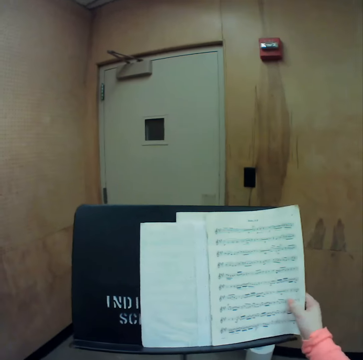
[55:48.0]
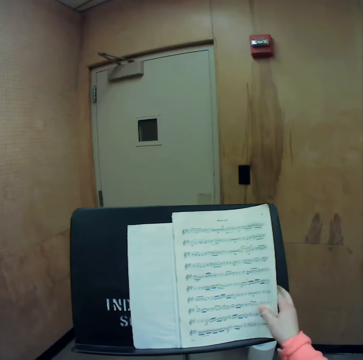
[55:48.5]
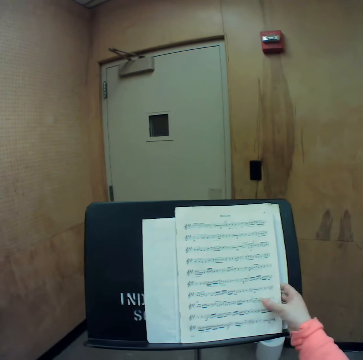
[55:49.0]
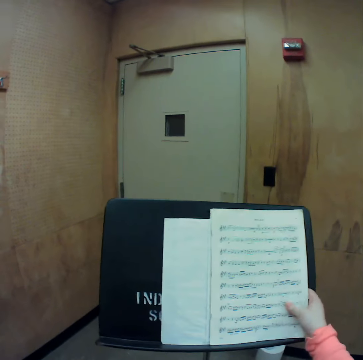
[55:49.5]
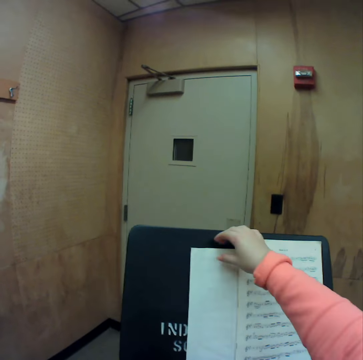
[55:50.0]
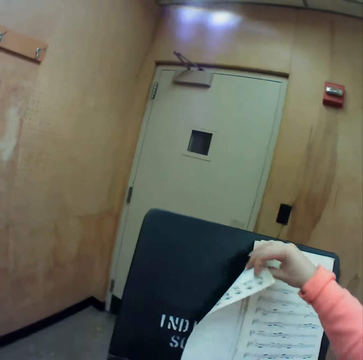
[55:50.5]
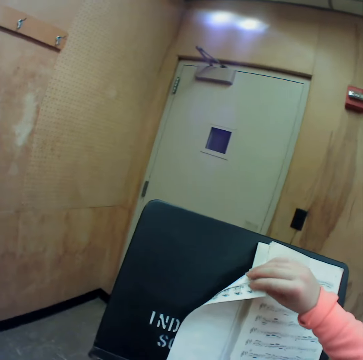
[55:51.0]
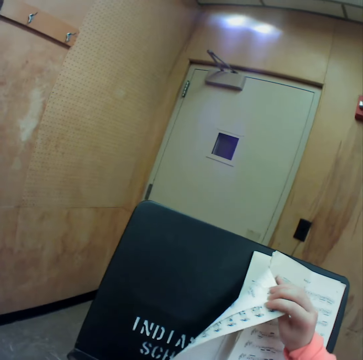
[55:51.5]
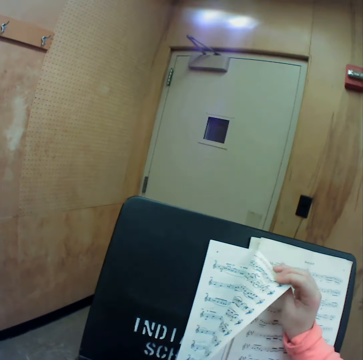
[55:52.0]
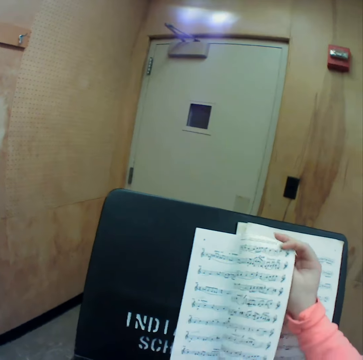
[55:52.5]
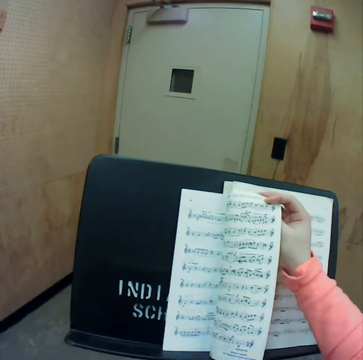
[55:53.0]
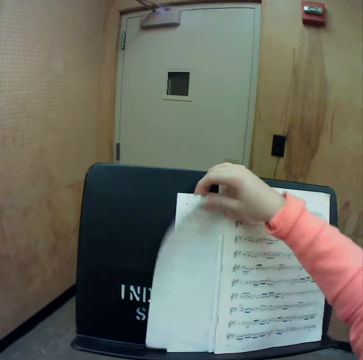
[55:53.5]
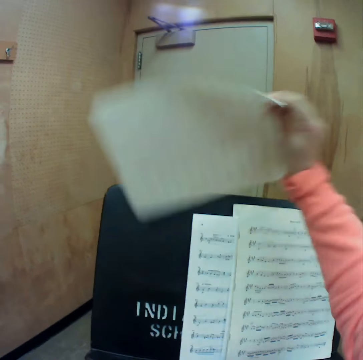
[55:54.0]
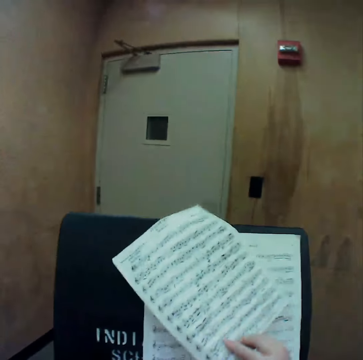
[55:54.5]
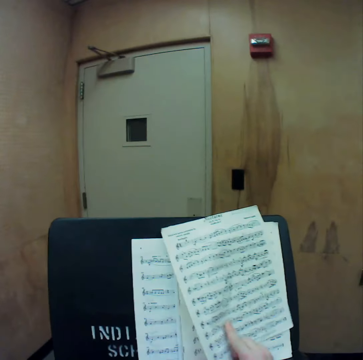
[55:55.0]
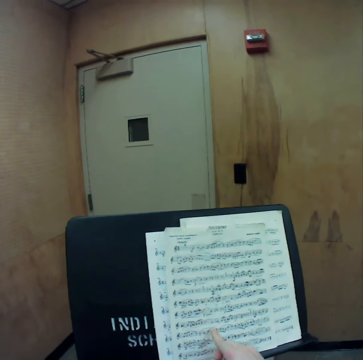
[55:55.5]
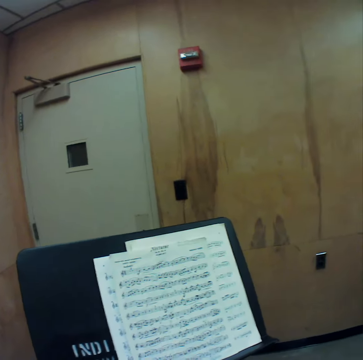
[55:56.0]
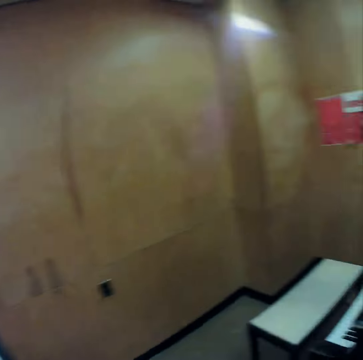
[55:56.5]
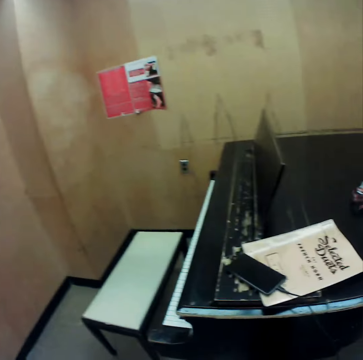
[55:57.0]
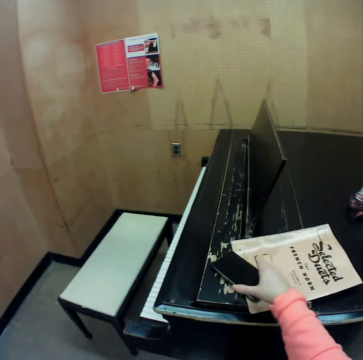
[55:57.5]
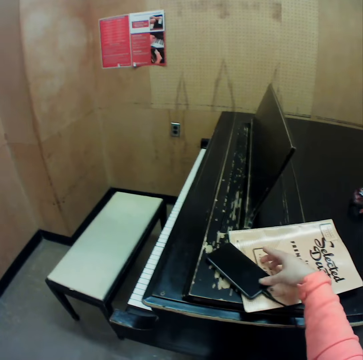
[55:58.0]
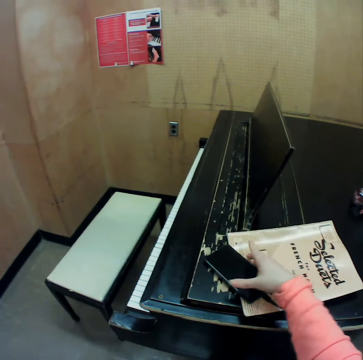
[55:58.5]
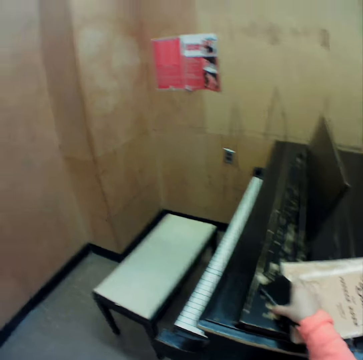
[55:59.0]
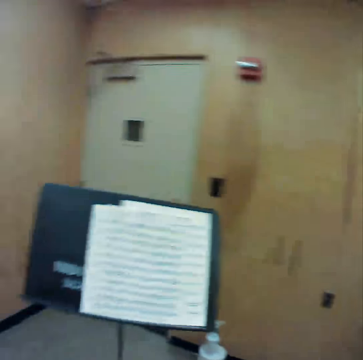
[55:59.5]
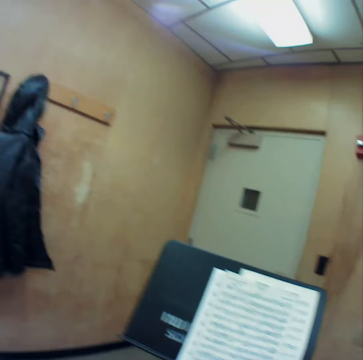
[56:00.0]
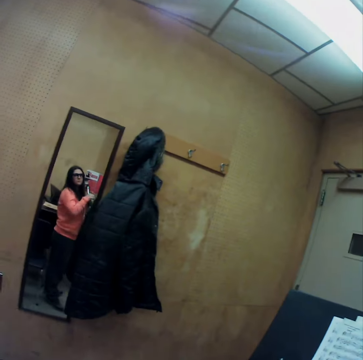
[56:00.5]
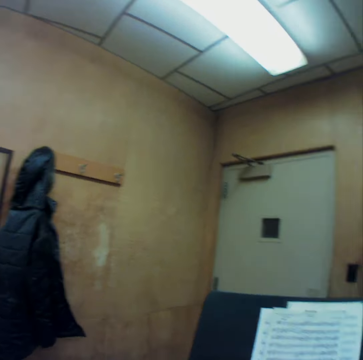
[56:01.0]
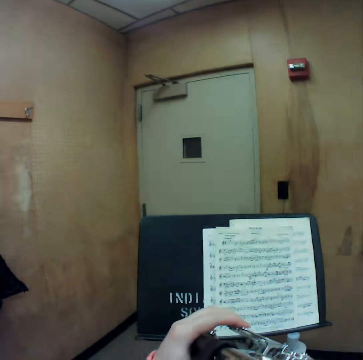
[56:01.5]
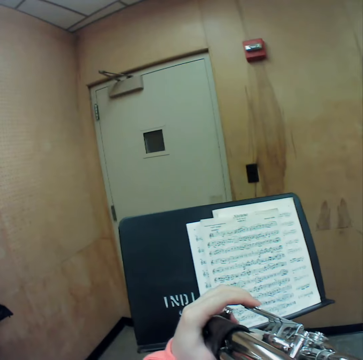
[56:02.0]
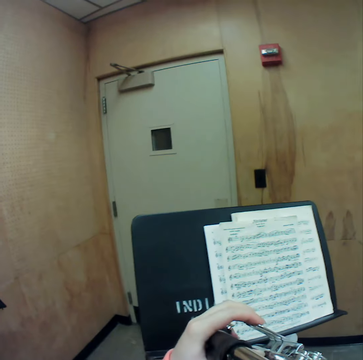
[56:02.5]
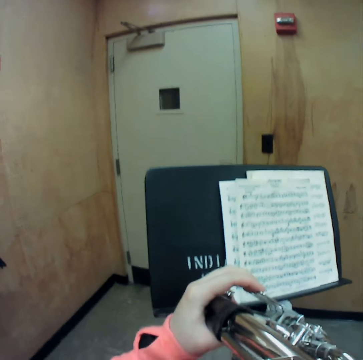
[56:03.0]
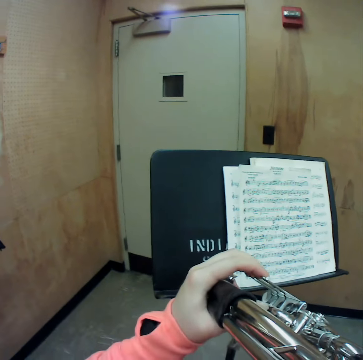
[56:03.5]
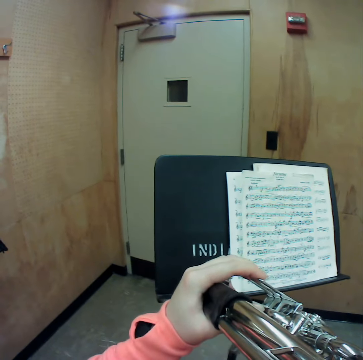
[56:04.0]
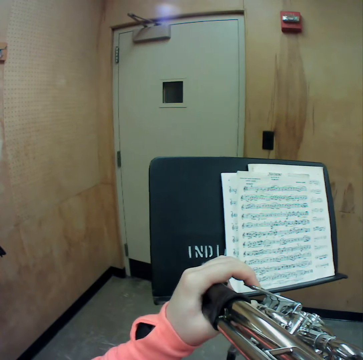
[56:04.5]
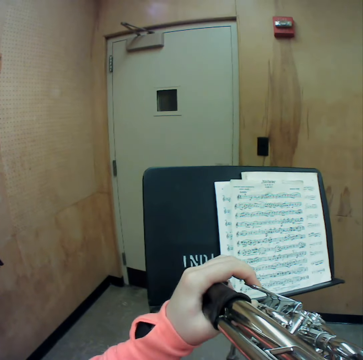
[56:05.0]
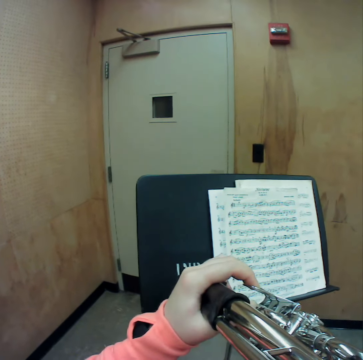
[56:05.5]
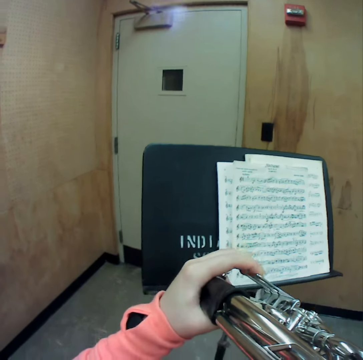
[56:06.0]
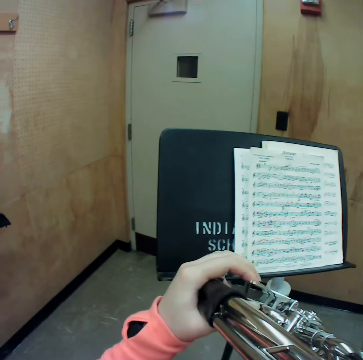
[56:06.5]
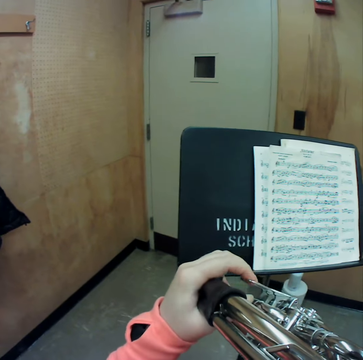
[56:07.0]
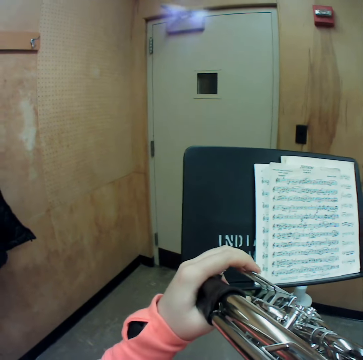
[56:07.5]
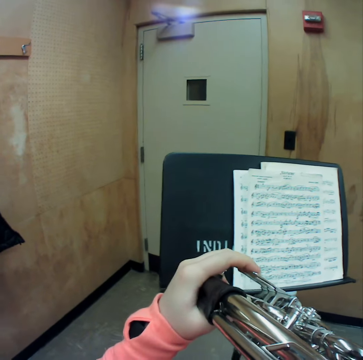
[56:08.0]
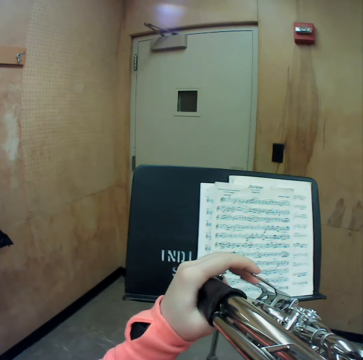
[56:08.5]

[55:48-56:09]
The camera wearer picks up a sheet of the music manuscript with her right hand. She flips the sheet of the music manuscript in her right hand over. She picks up the phone. She operates the phone on a piano fallboard with her right hand. She raises the horn with both hands. She plays the horn.

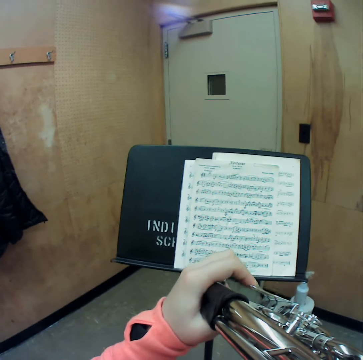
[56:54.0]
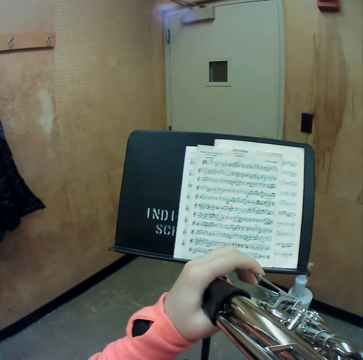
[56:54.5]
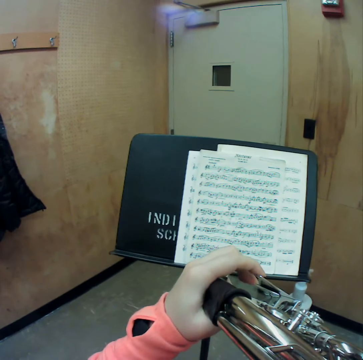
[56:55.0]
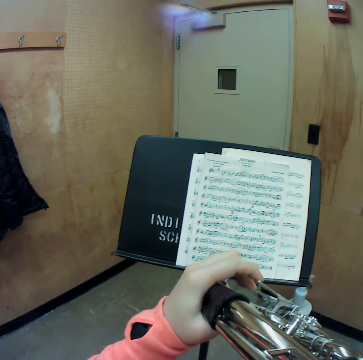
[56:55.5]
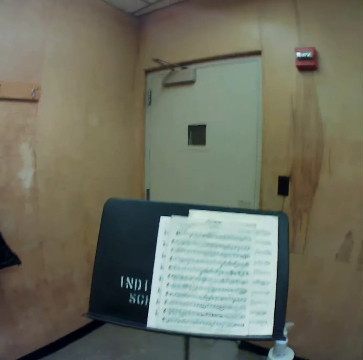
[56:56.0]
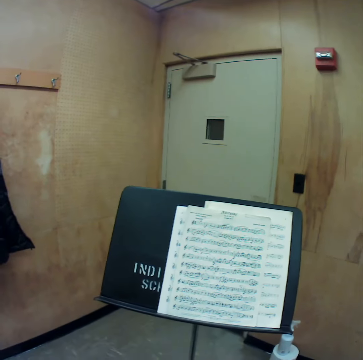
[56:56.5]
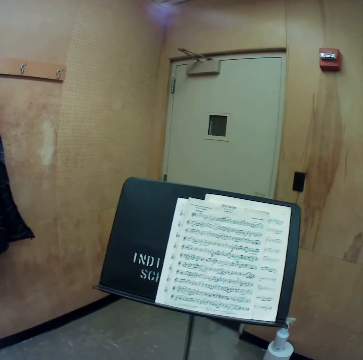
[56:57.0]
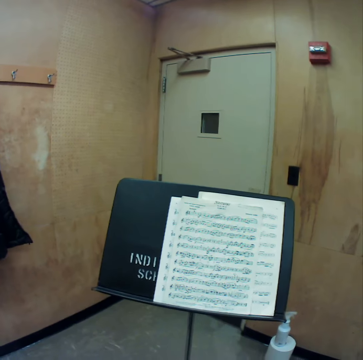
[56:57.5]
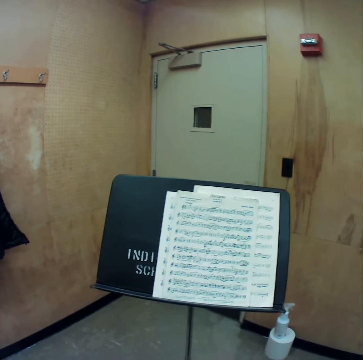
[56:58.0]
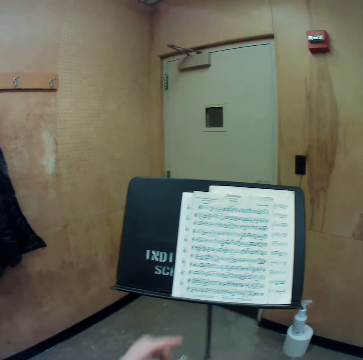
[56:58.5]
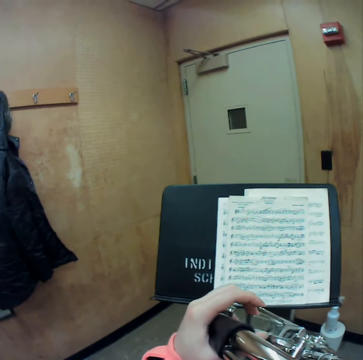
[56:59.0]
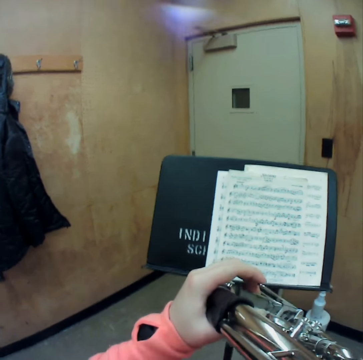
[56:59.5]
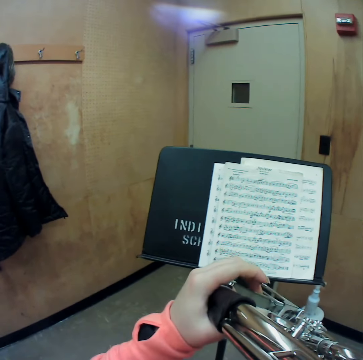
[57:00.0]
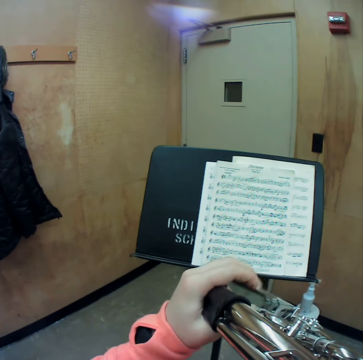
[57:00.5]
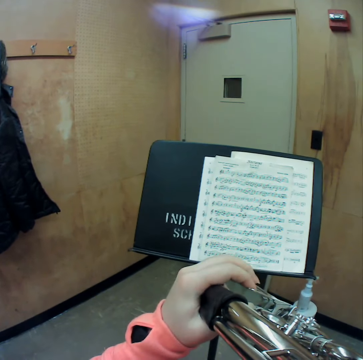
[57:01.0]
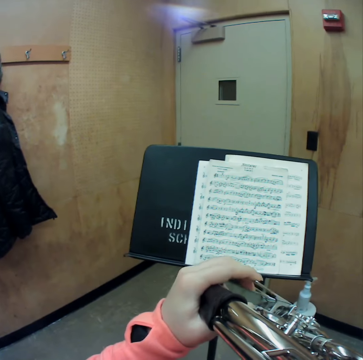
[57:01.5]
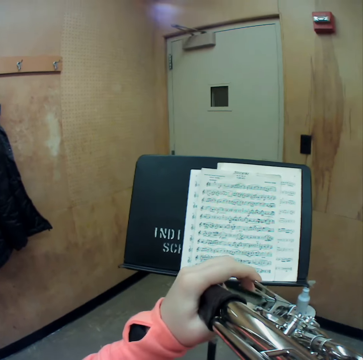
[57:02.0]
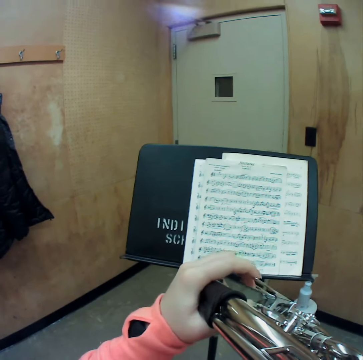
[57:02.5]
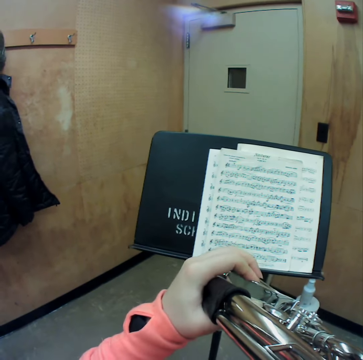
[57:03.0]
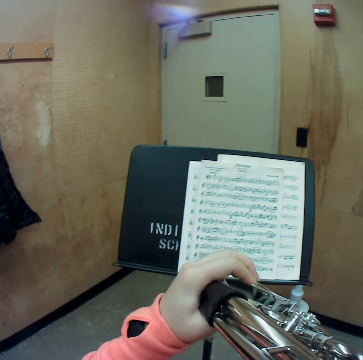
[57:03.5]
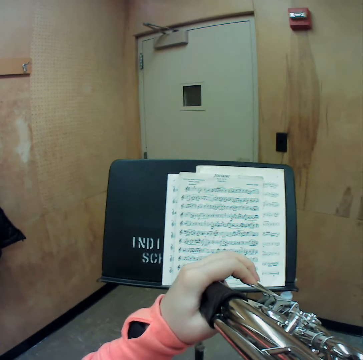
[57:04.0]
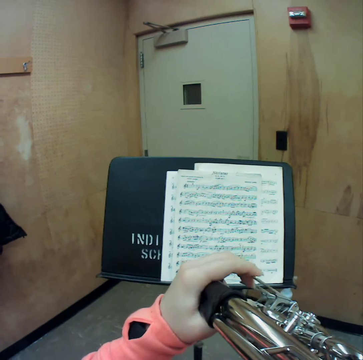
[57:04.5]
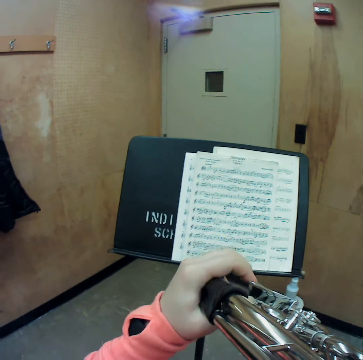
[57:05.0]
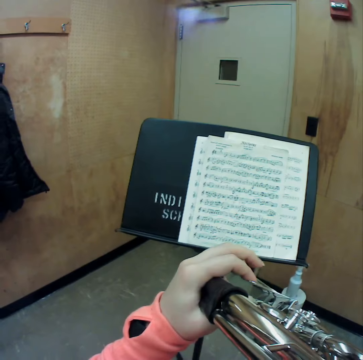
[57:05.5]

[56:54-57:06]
The camera wearer lowers the horn. They raise the horn with both hands. They play the horn.

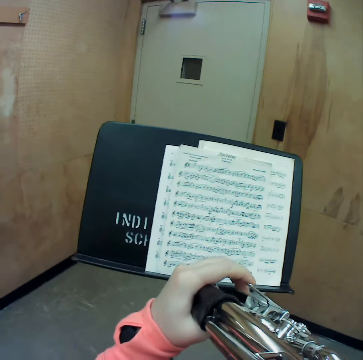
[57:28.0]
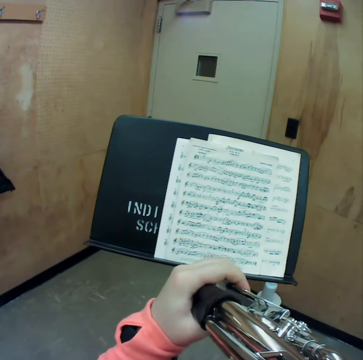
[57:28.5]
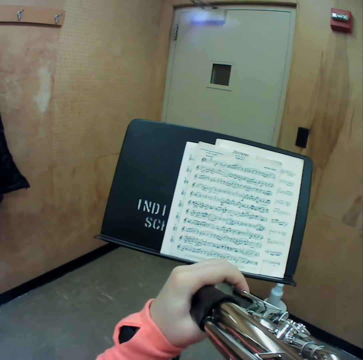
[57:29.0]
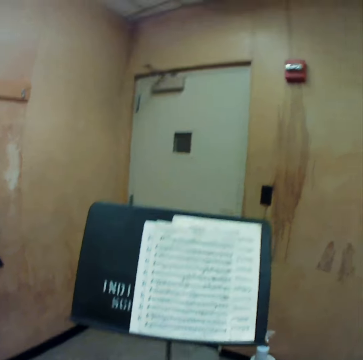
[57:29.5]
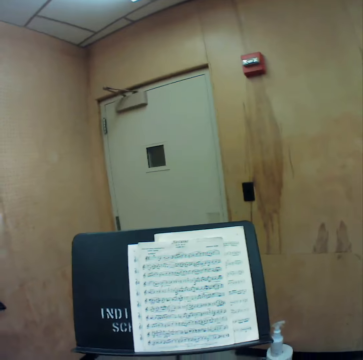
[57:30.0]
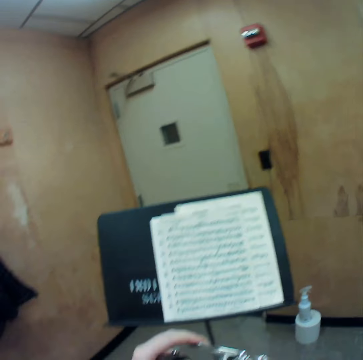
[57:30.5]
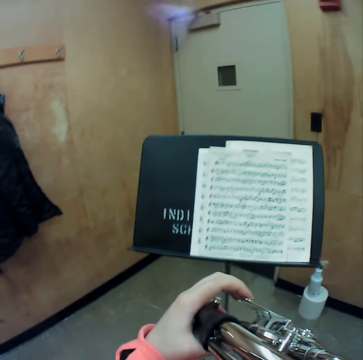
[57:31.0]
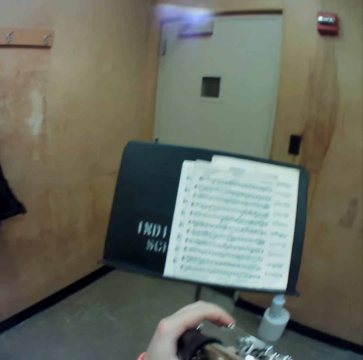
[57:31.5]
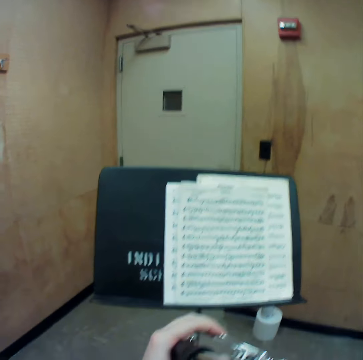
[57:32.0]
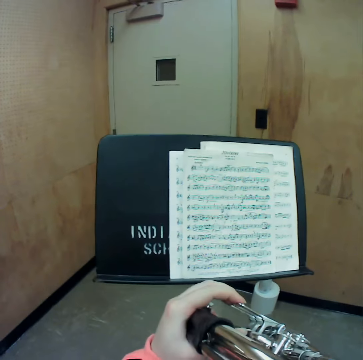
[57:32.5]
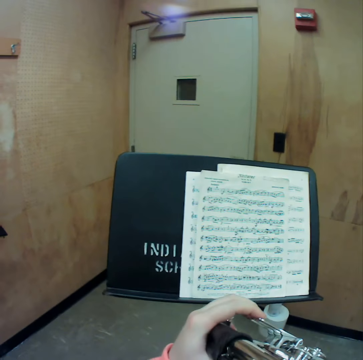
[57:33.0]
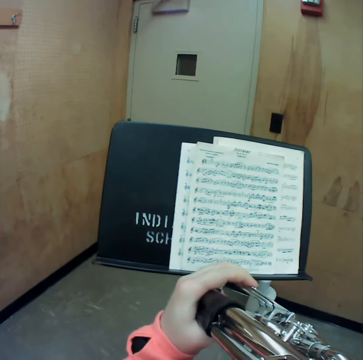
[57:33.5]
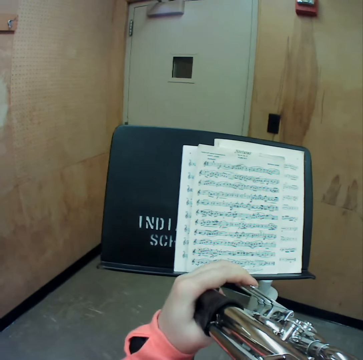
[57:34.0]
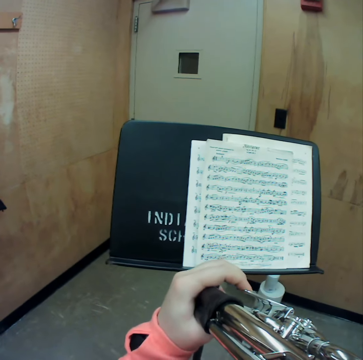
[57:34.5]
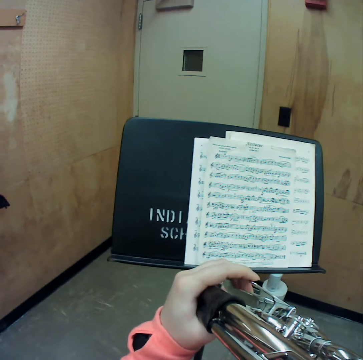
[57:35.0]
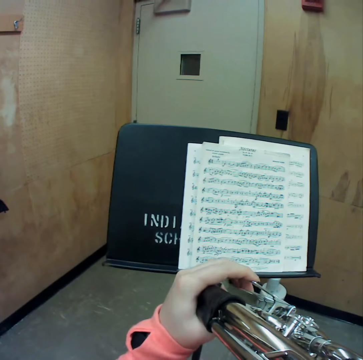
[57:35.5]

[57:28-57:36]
The camera wearer lowers the horn. They raise the horn with both hands. They play the horn.
